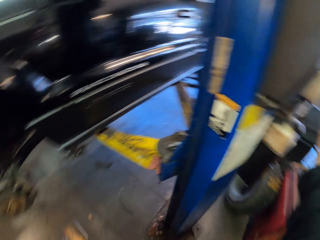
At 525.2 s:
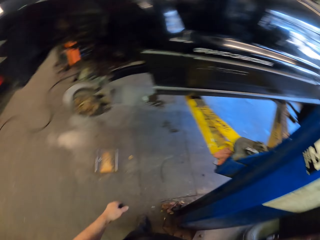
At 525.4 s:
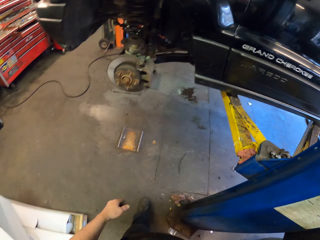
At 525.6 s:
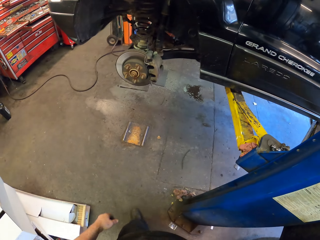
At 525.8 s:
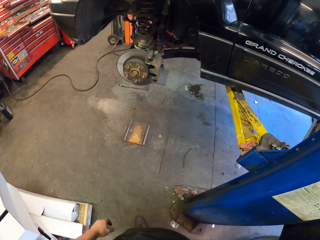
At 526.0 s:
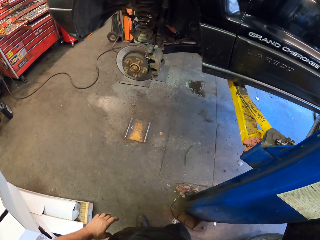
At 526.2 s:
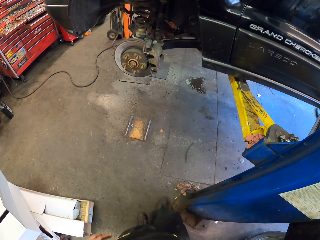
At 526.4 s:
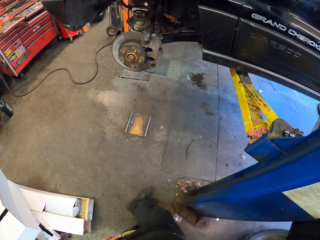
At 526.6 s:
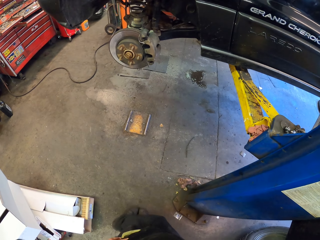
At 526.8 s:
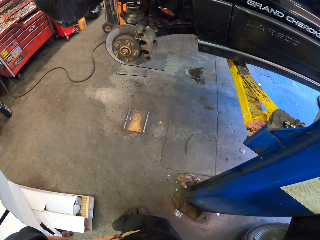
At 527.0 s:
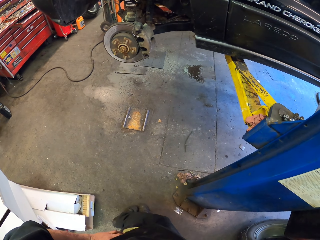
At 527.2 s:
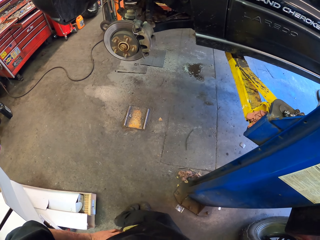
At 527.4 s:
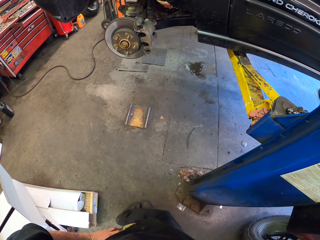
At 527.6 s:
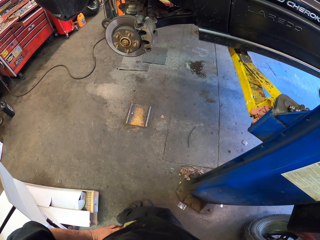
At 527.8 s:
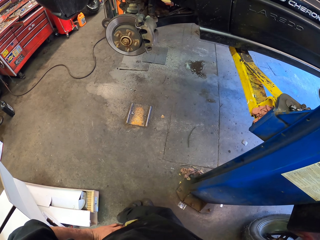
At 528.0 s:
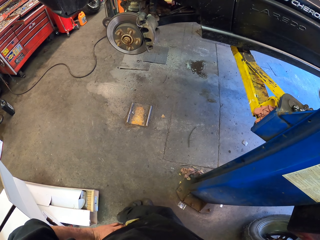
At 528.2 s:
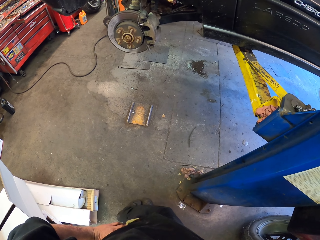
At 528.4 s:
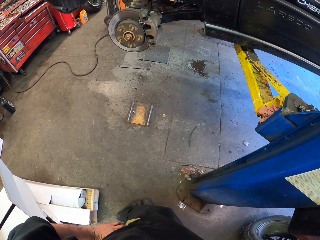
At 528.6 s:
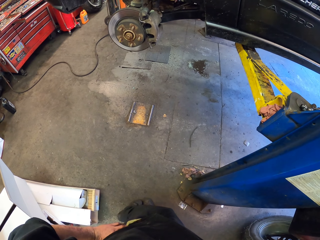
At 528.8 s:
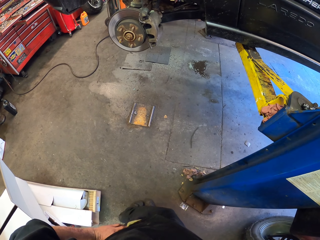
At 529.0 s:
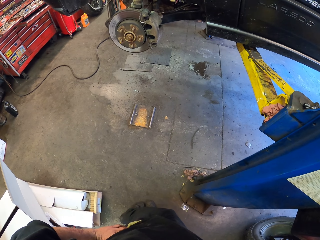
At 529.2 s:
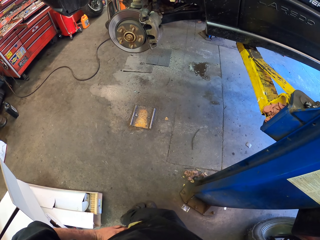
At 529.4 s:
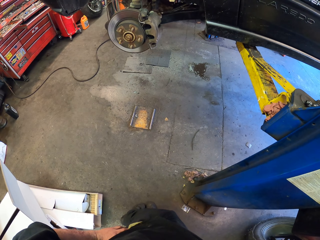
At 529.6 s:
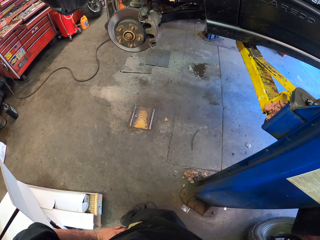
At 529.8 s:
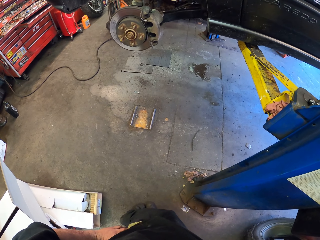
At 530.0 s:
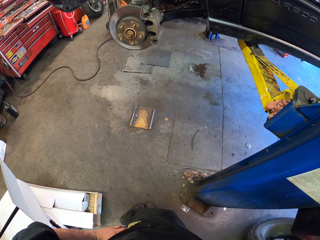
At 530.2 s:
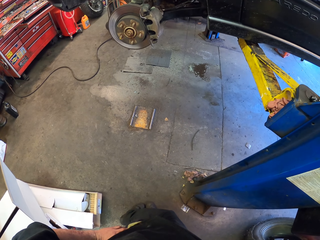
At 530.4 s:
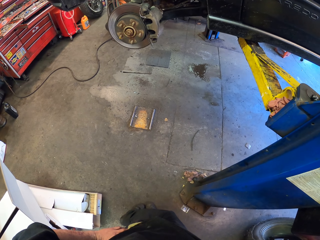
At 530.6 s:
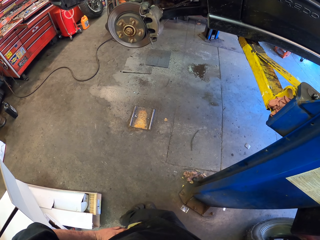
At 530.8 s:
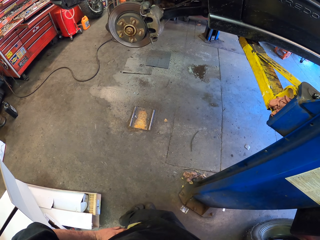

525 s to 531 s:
The camera wearer touches a control gear. They stand.
